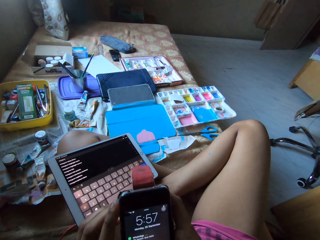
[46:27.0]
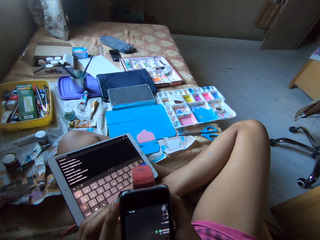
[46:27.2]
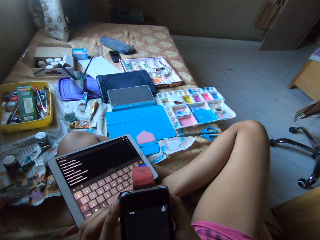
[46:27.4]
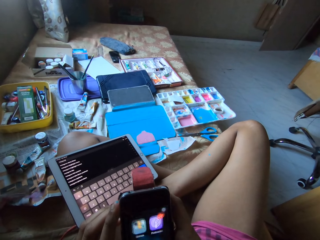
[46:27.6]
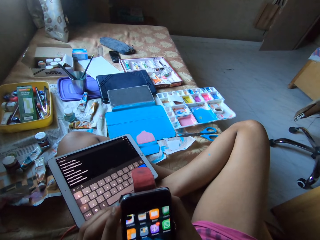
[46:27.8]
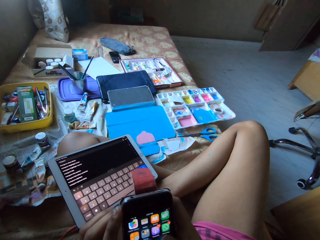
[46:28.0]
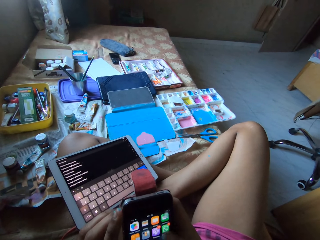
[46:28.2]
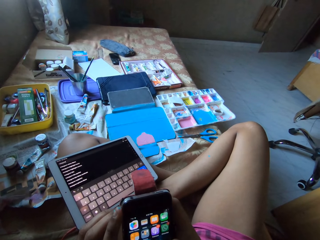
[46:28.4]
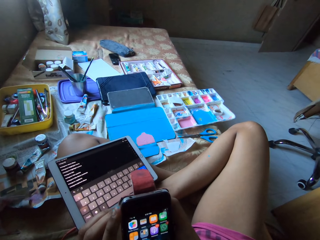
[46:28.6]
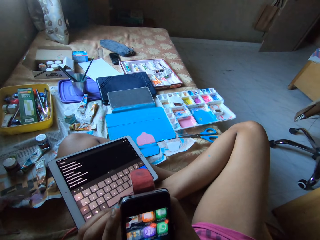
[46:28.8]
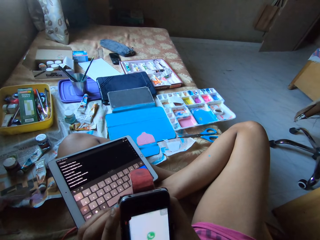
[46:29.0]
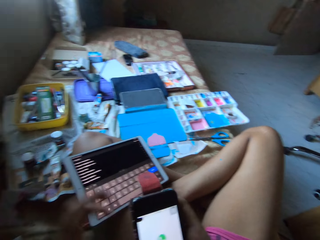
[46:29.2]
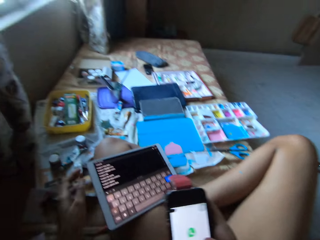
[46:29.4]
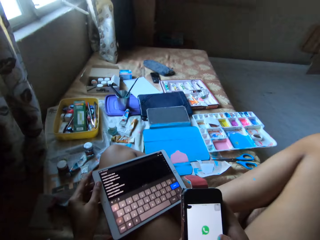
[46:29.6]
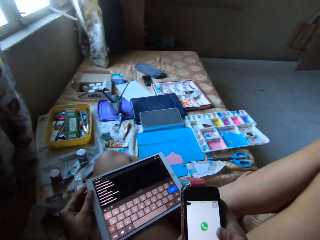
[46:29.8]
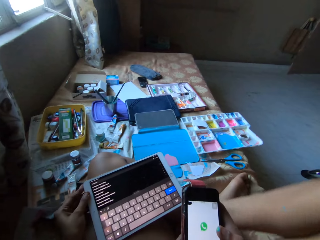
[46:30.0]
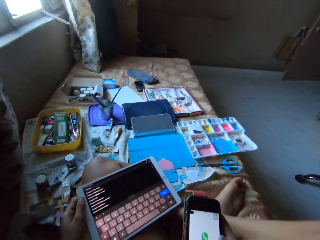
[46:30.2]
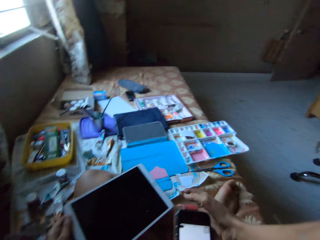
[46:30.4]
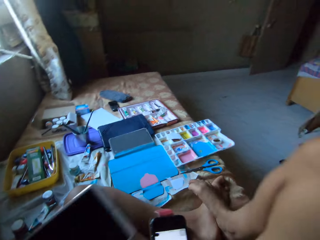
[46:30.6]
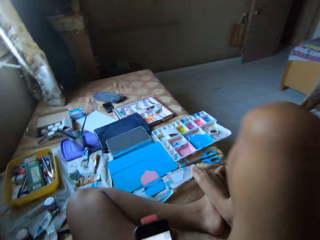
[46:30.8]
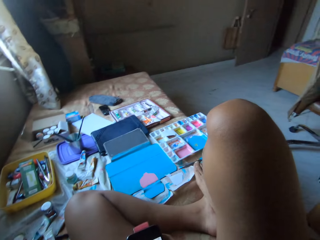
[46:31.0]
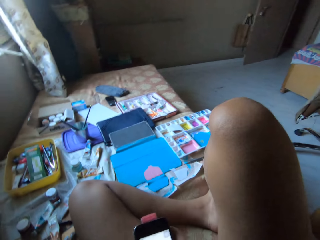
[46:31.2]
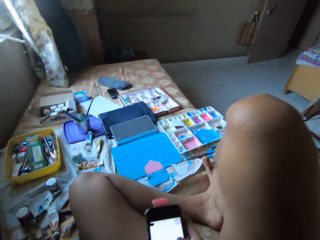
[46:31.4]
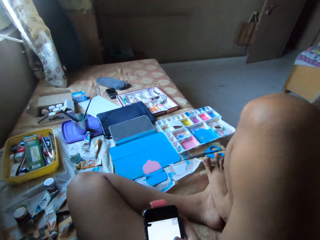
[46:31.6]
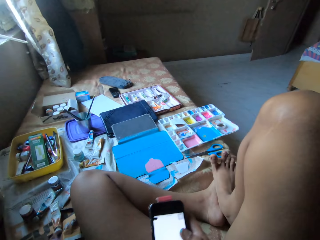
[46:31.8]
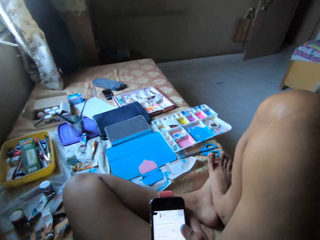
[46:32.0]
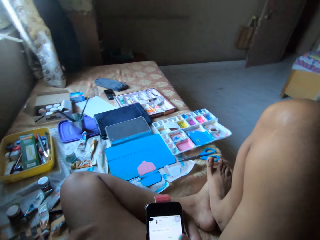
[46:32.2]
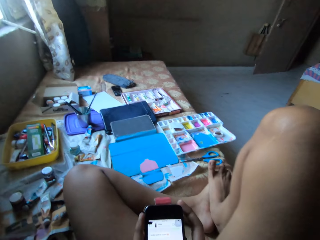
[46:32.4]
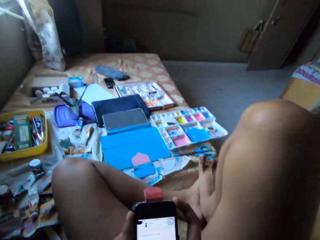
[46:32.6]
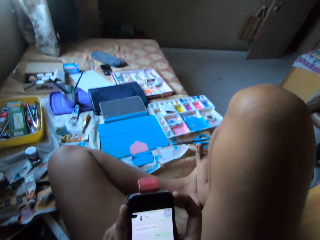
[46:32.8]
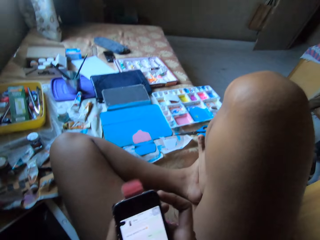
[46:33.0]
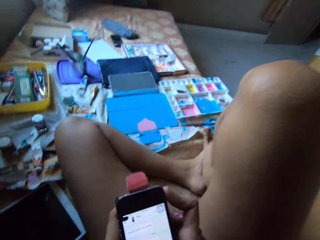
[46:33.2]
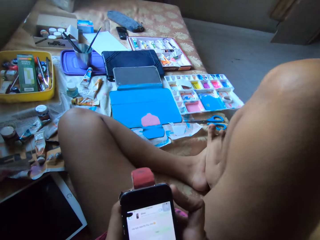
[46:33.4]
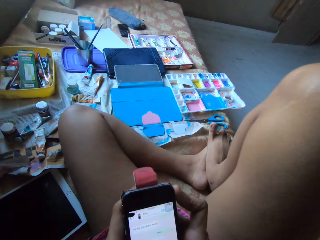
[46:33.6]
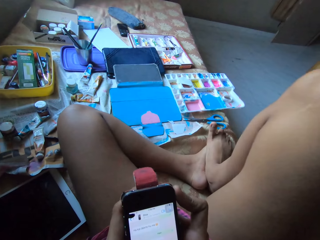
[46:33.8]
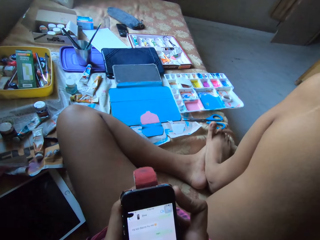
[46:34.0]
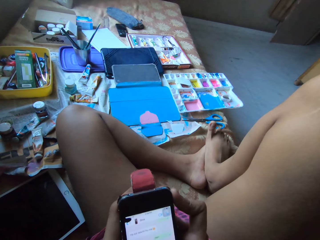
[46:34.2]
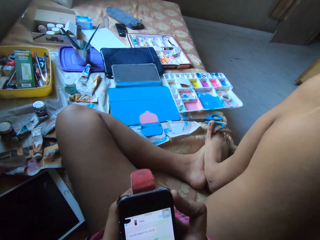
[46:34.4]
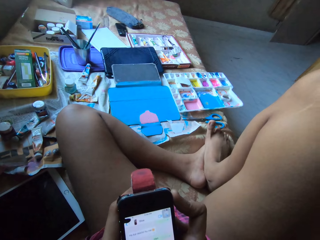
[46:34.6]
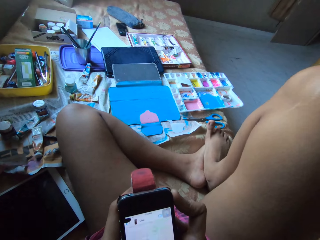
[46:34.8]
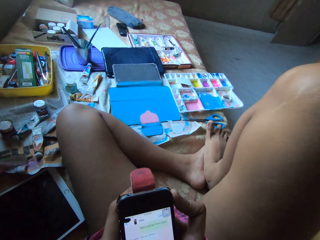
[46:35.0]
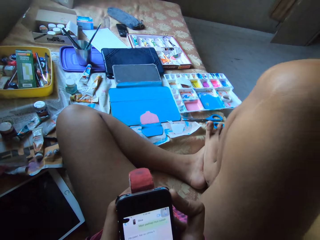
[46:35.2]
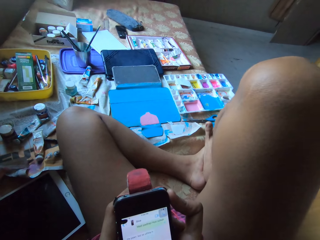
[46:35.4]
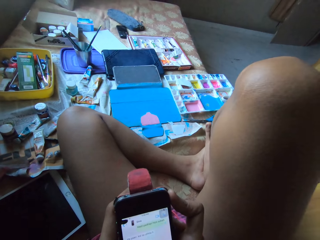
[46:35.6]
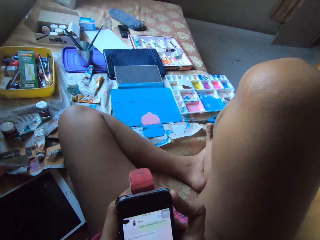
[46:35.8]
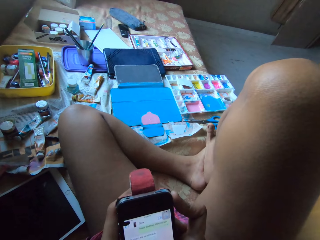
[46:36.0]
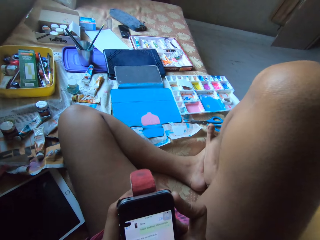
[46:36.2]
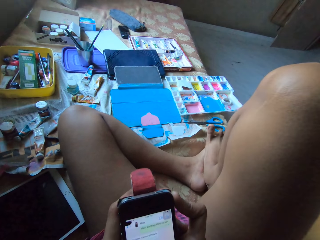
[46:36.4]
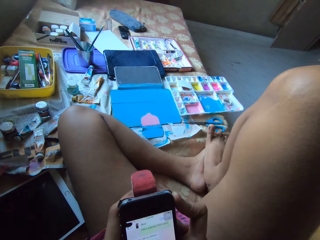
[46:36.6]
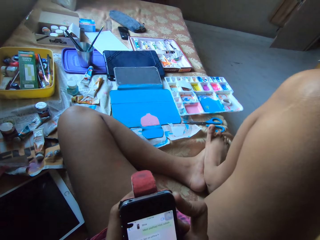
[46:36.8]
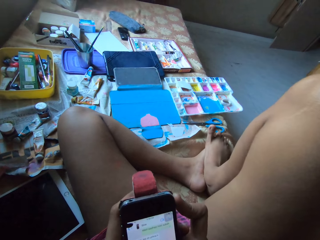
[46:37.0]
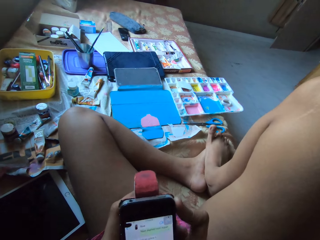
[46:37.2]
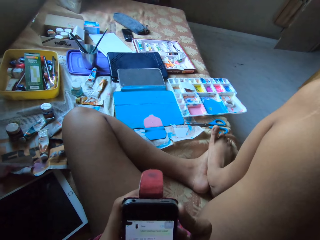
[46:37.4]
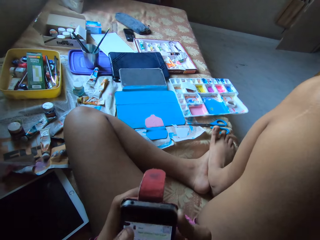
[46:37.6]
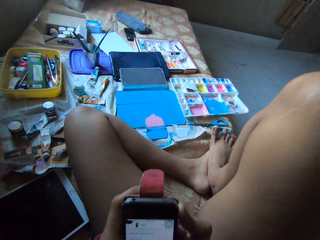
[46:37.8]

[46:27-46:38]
The camera wearer operates the phone. She picks the tablet from her left thigh with her left hand. She moves the left hand. She holds the tablet. She moves both legs. She drops the tablet on the bed with her left hand. She operates the phone with her hands.

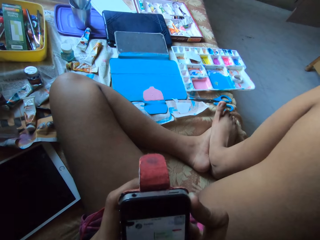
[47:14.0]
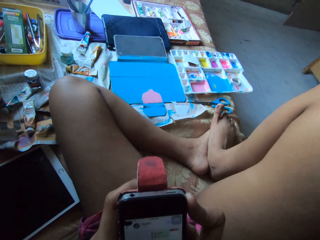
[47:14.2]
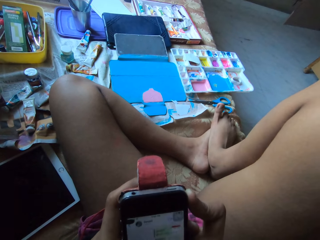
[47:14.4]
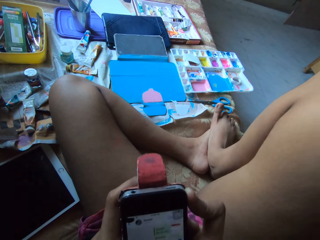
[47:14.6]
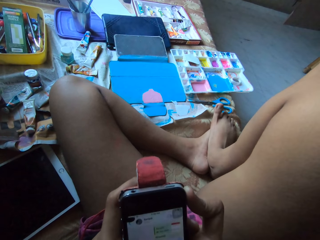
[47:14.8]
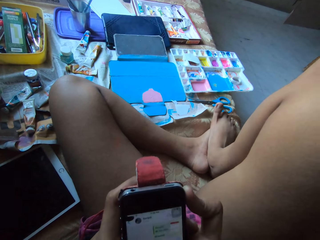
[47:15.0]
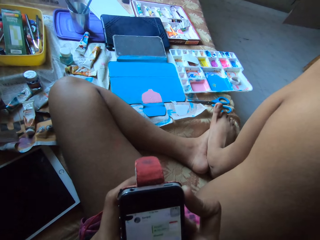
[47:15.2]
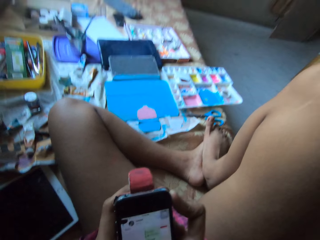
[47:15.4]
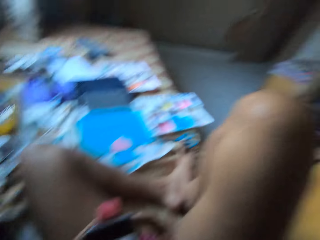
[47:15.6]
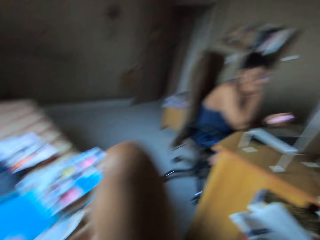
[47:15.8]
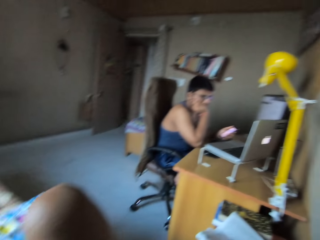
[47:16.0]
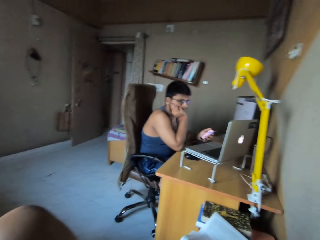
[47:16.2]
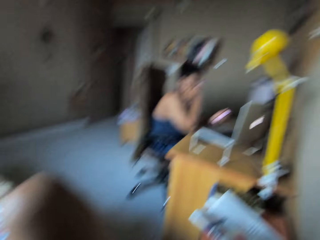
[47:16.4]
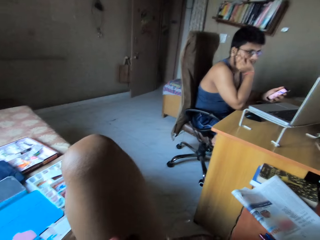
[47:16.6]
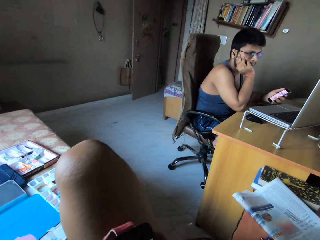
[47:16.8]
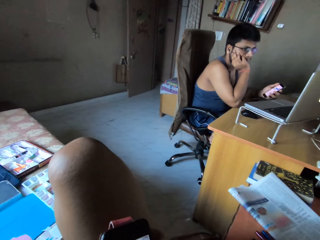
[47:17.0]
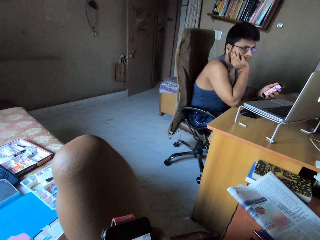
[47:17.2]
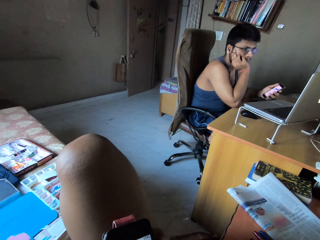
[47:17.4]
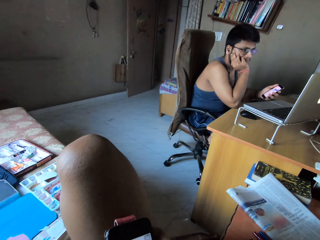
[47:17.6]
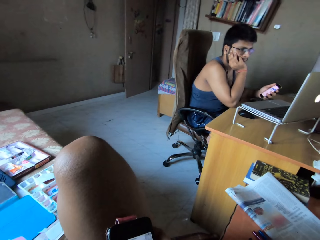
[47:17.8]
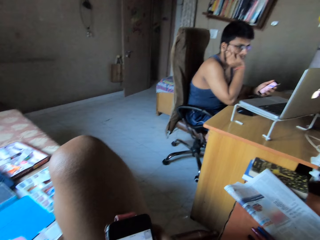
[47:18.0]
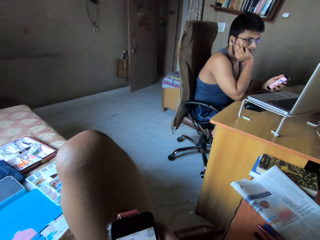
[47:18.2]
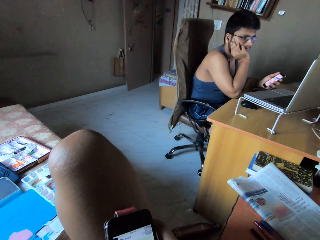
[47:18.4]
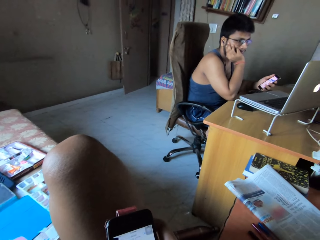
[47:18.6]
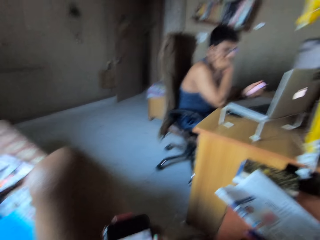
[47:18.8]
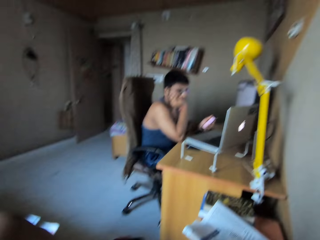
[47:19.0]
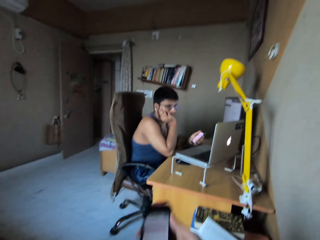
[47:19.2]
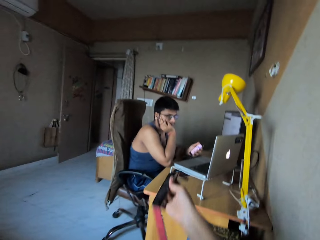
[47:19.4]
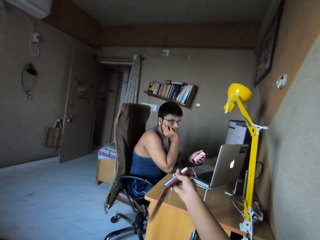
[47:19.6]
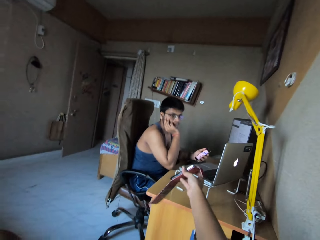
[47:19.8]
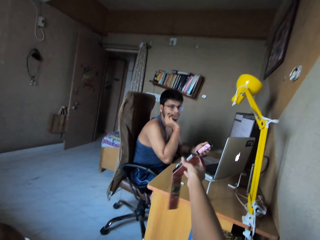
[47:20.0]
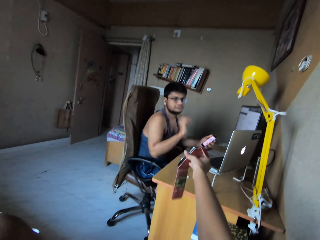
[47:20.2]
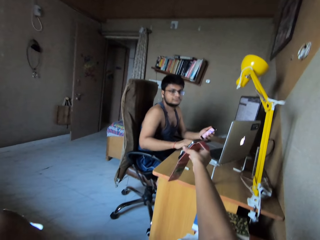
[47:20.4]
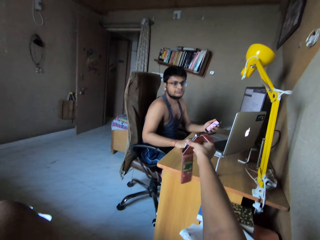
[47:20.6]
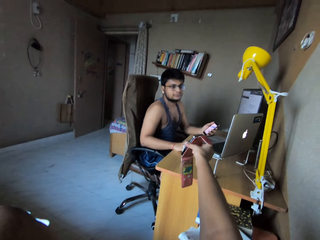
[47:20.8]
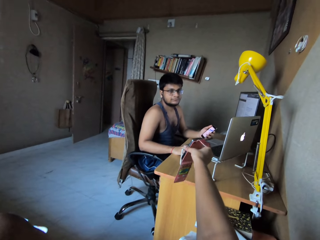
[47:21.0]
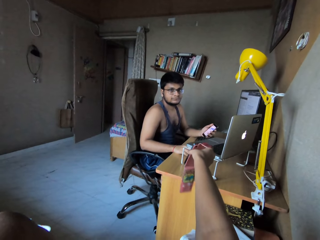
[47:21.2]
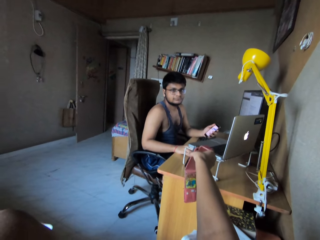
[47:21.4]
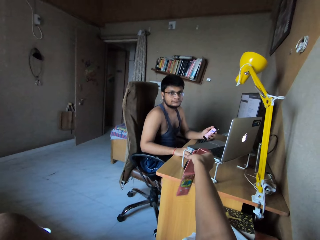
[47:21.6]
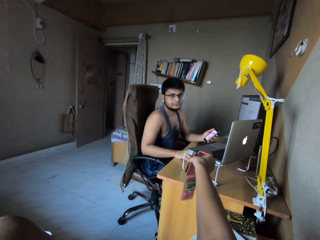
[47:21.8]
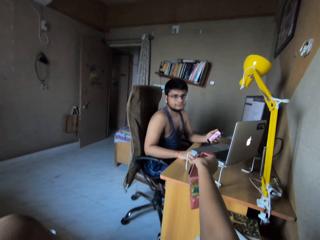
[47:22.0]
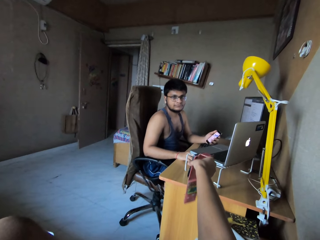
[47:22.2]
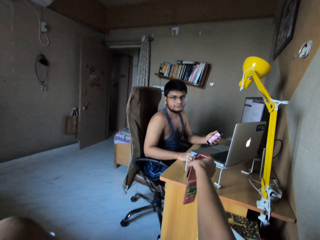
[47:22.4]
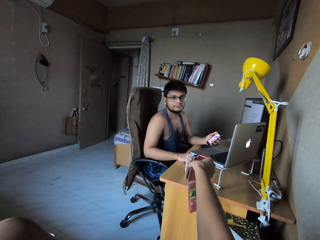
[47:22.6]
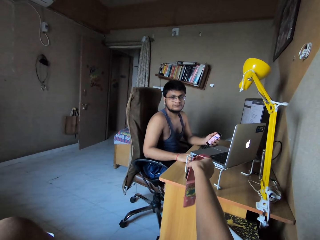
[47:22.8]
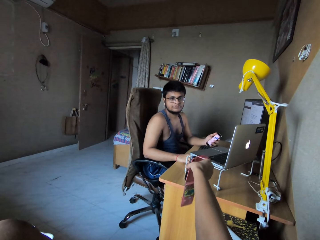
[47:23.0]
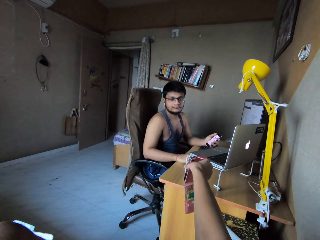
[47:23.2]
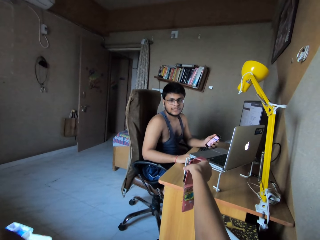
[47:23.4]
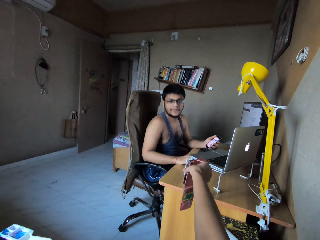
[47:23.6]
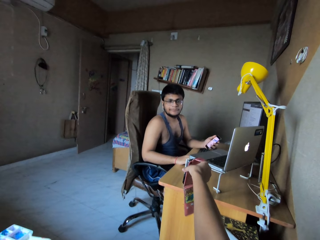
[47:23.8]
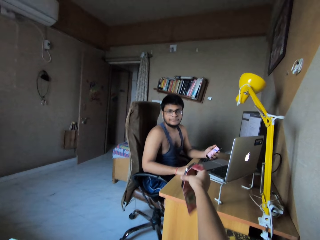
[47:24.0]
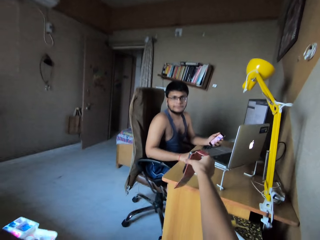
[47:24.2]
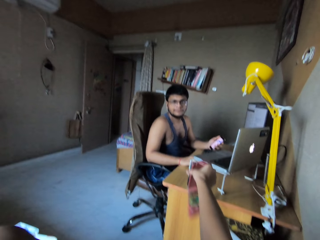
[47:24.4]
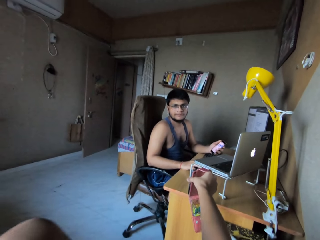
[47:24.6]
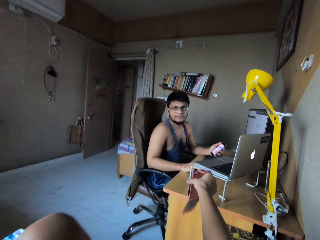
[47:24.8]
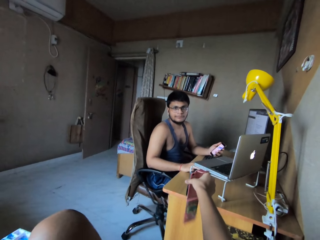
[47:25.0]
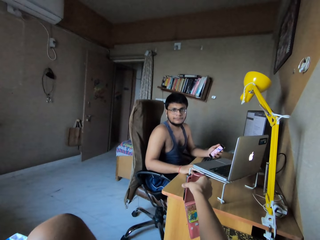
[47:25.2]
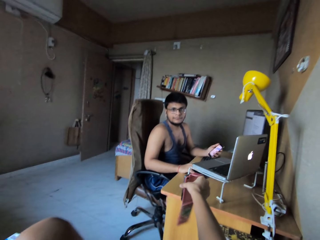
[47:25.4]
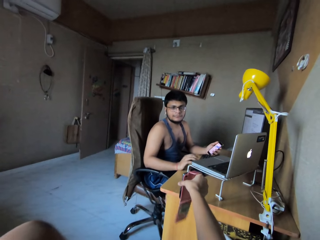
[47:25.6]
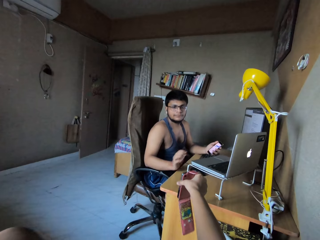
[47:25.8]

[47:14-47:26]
The camera wearer looks around. They converse with a man. They move the phone. They show the phone to the man. They converse with the man.
